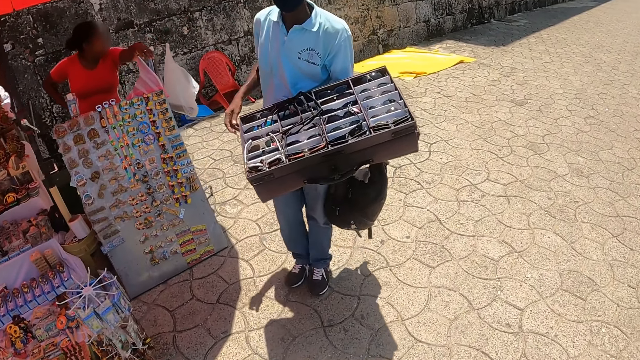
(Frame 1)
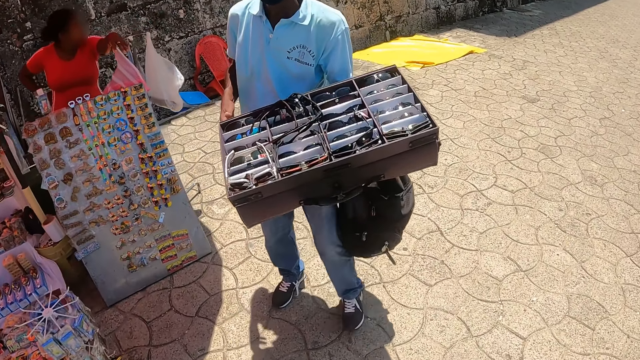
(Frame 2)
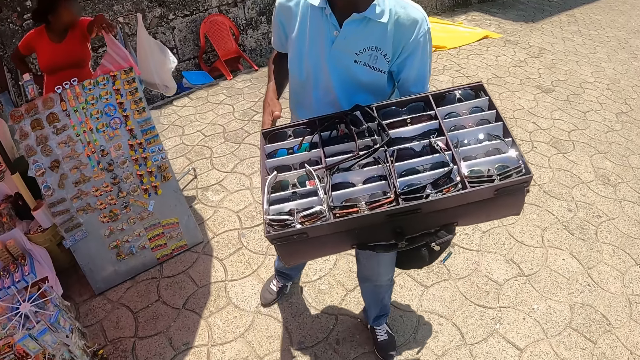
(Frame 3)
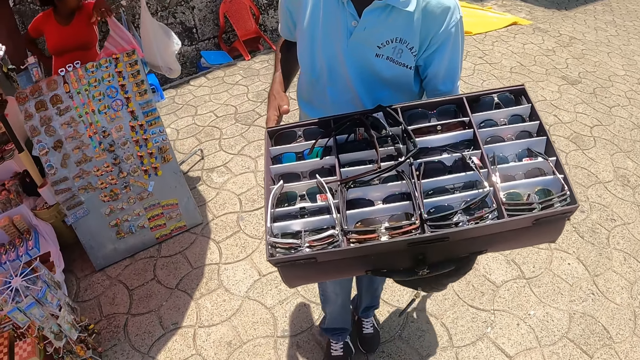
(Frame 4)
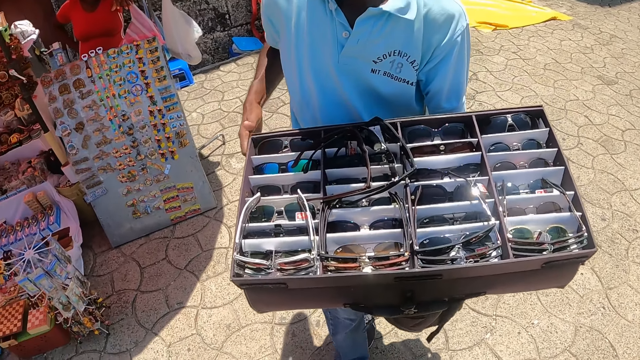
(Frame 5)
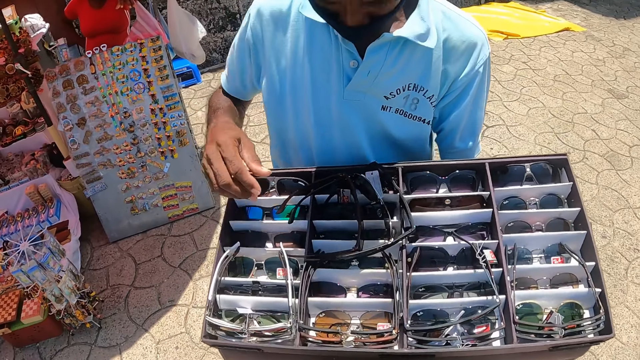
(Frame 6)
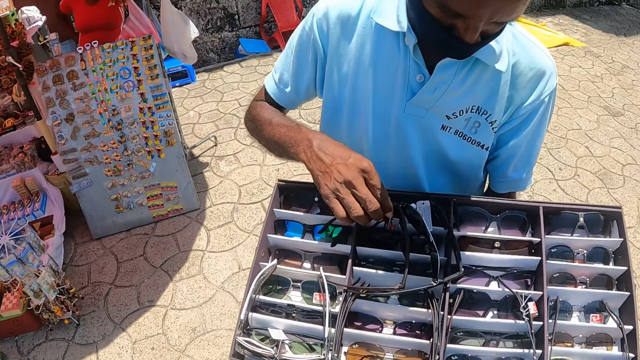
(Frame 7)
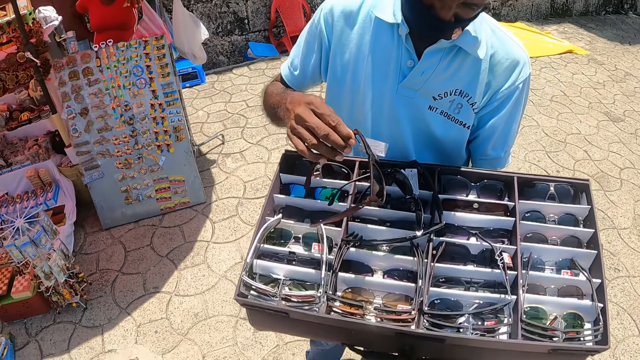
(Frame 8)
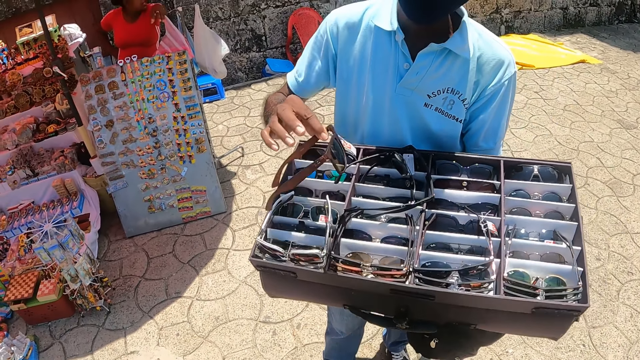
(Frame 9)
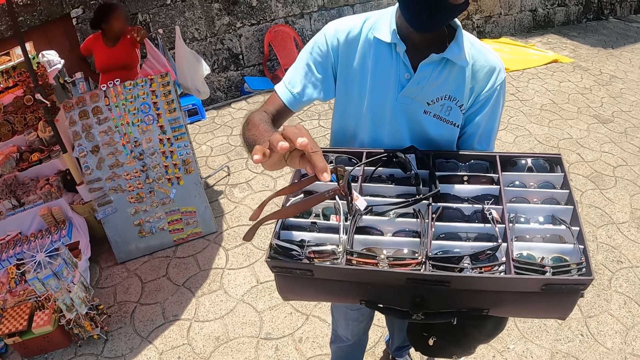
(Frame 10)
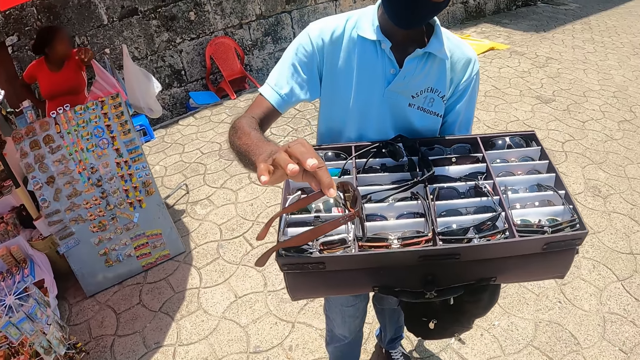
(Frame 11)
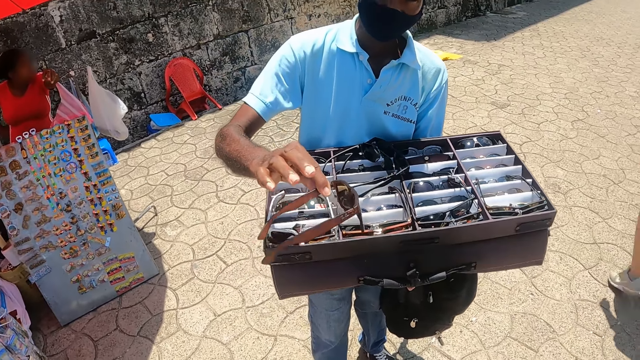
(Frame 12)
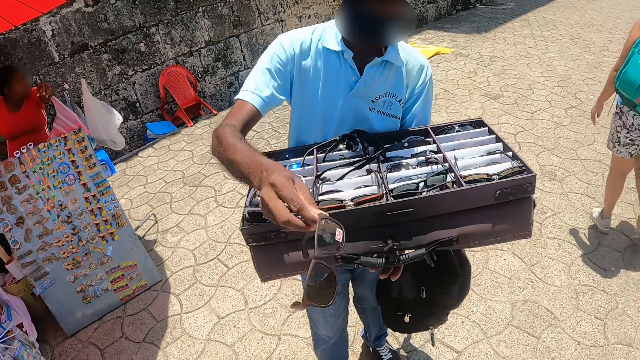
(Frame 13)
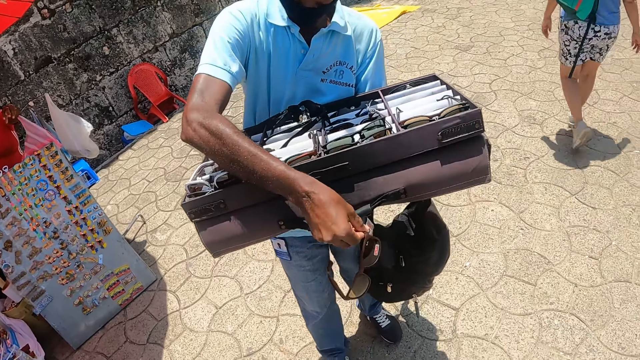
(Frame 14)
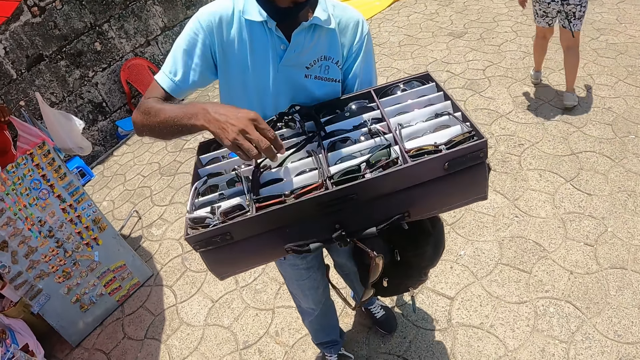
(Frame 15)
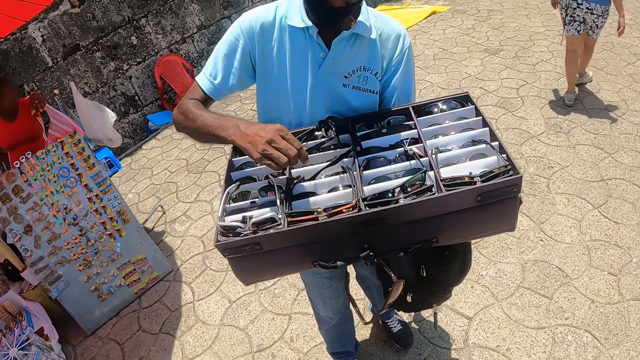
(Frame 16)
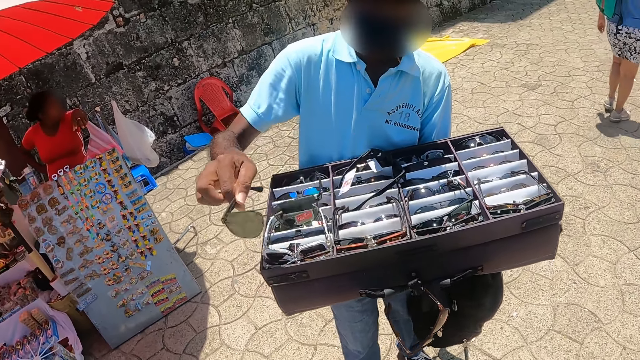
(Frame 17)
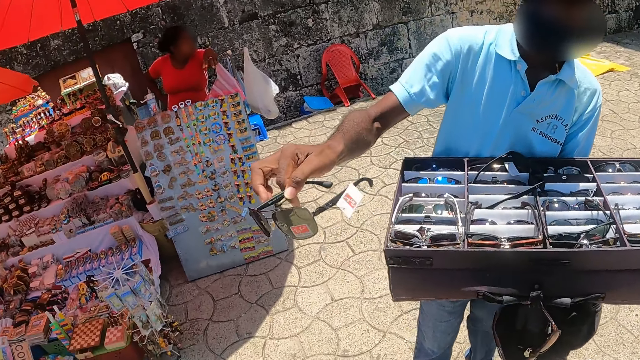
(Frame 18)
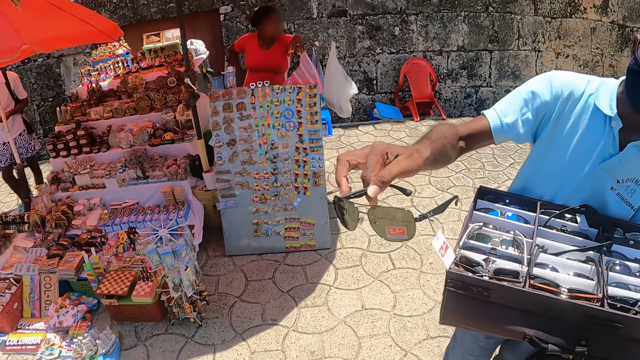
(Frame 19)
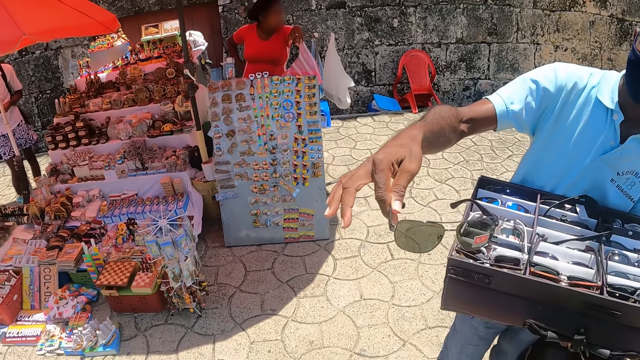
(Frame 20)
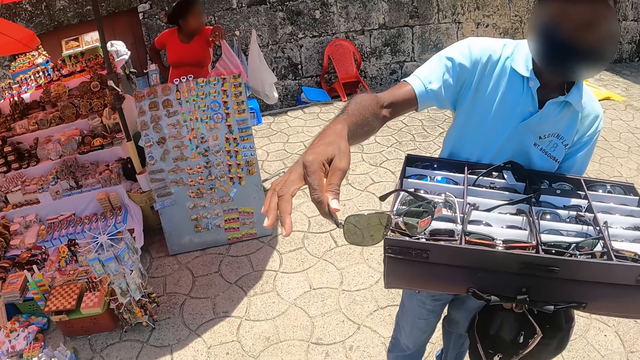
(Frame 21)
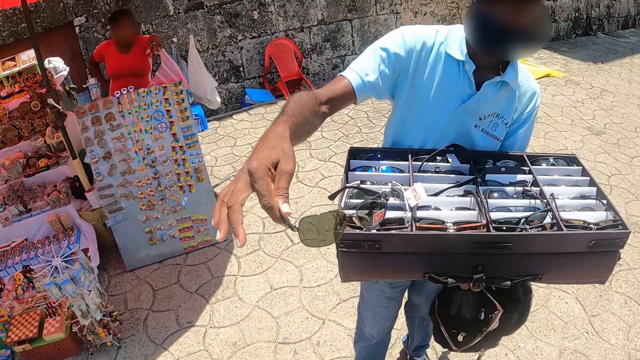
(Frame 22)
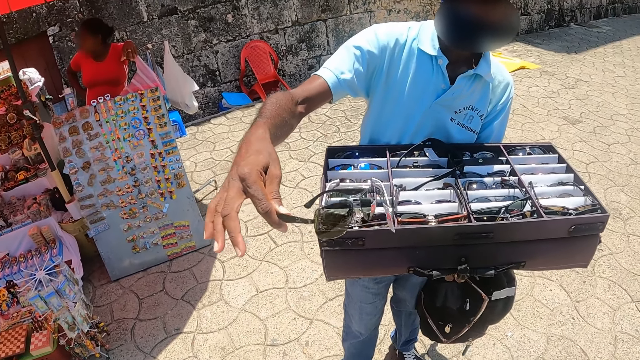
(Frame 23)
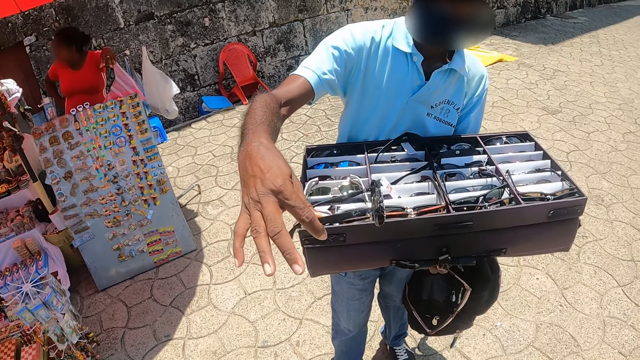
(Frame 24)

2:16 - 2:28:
The camera wearer interacts with a man on the sidewalk. They stand.

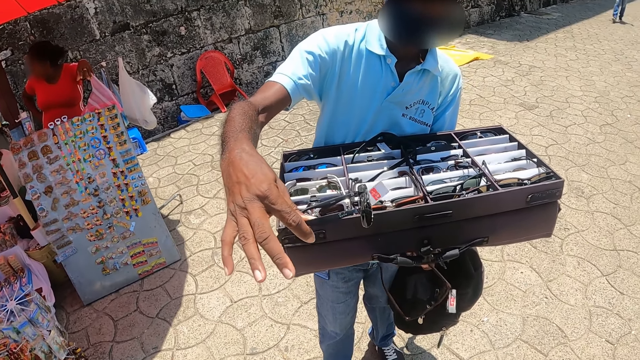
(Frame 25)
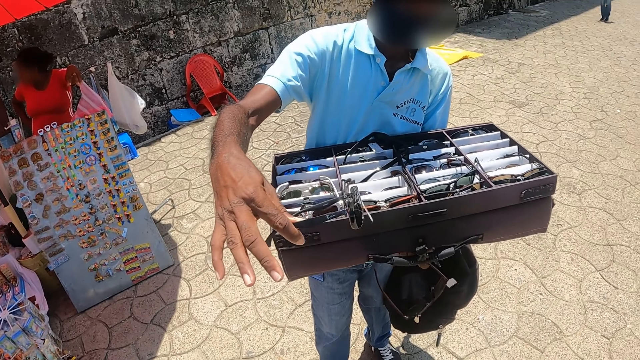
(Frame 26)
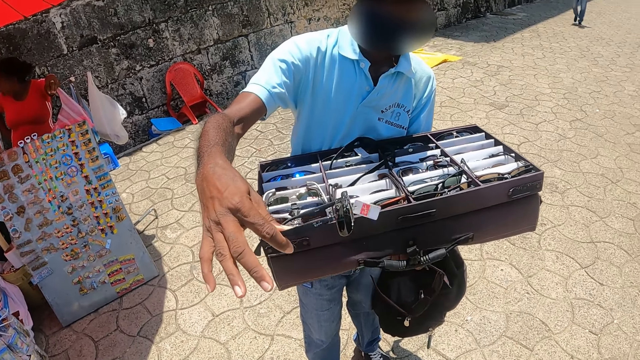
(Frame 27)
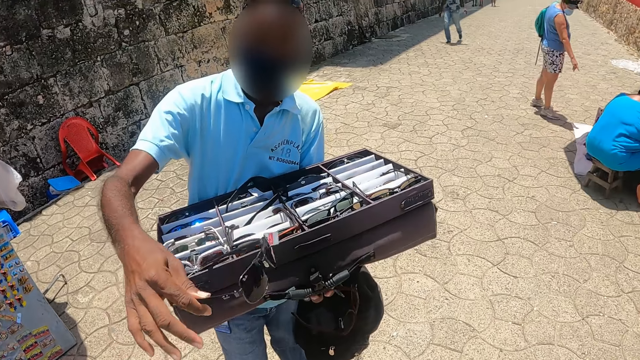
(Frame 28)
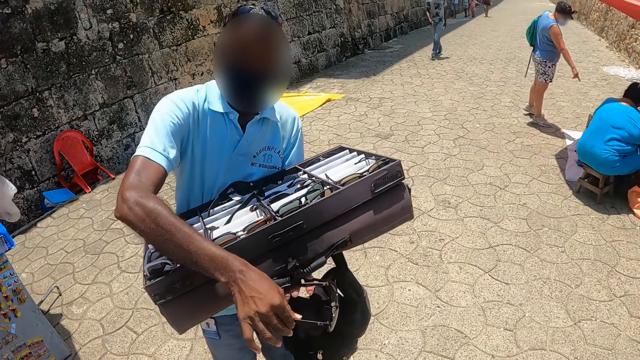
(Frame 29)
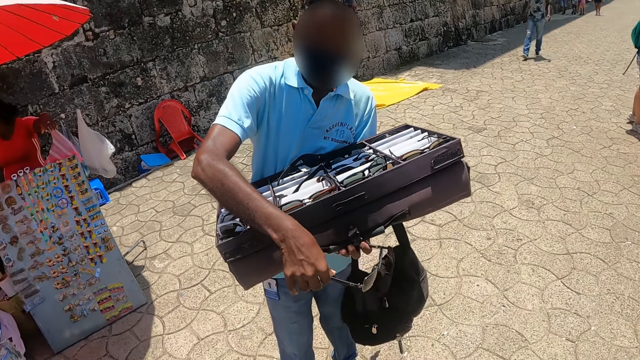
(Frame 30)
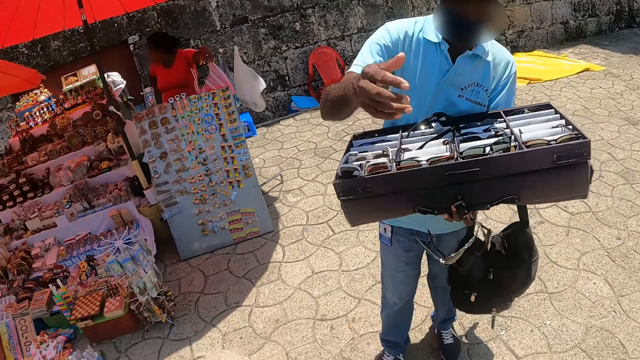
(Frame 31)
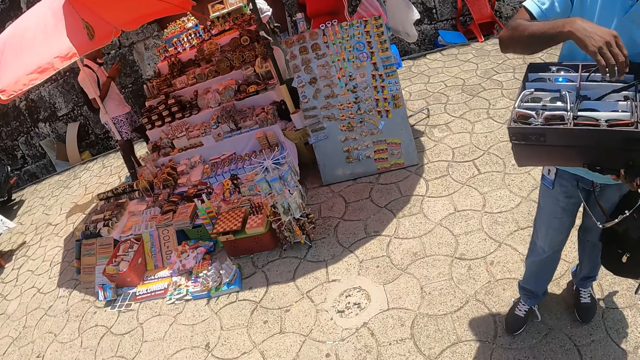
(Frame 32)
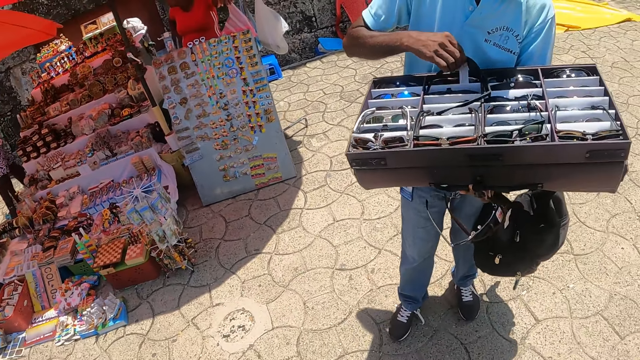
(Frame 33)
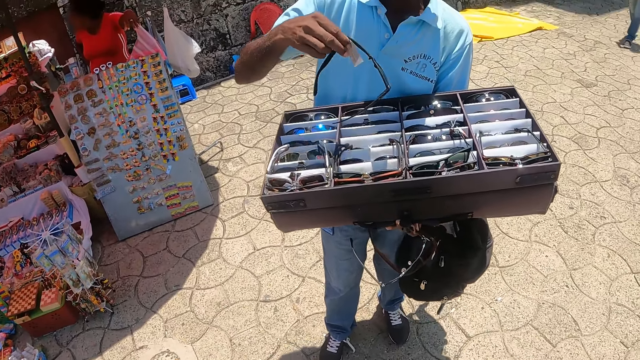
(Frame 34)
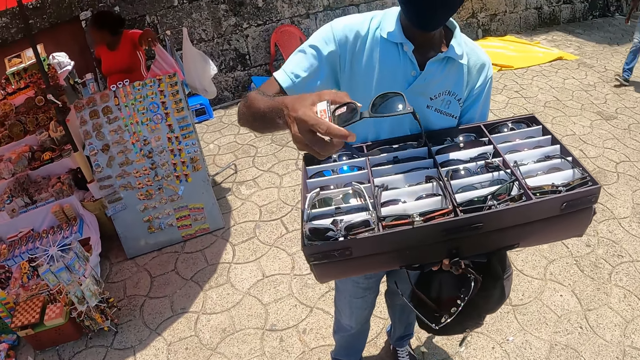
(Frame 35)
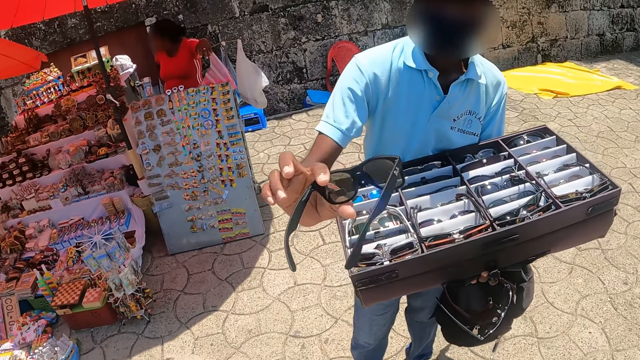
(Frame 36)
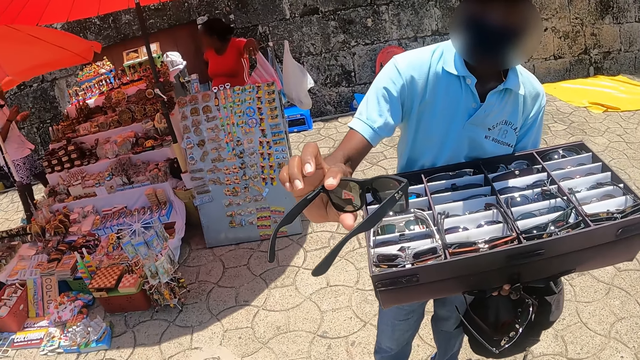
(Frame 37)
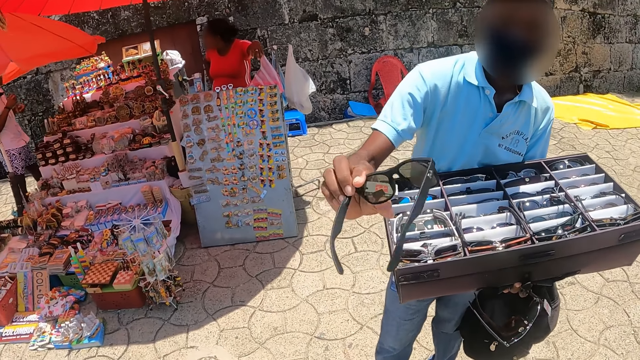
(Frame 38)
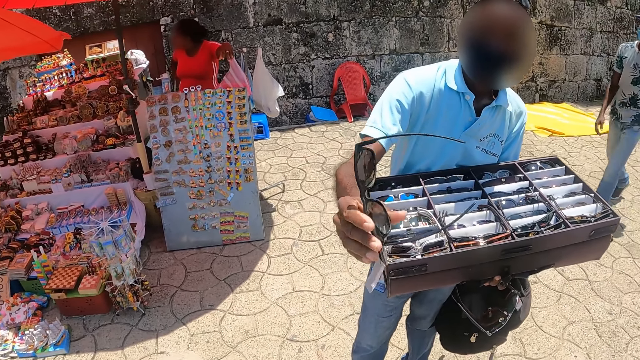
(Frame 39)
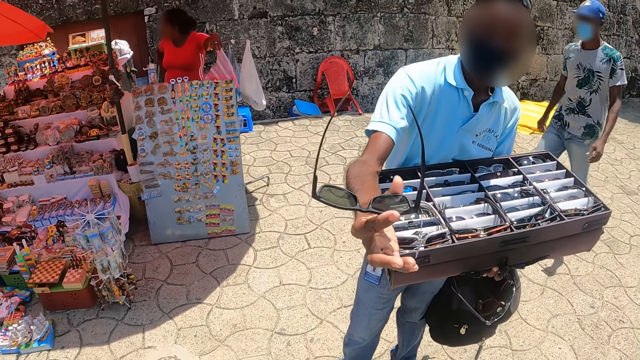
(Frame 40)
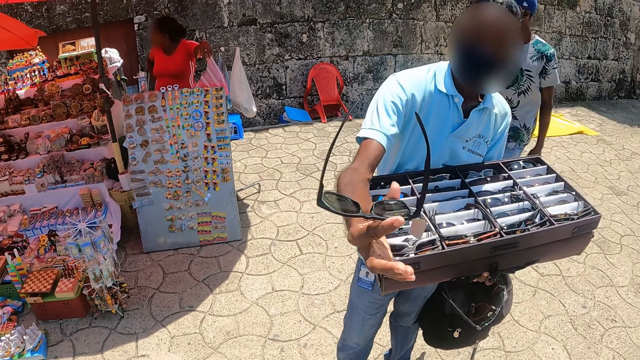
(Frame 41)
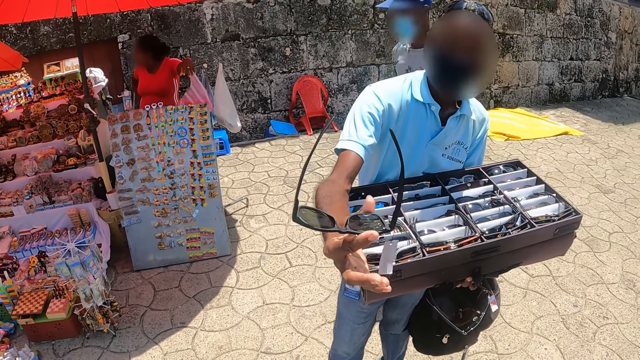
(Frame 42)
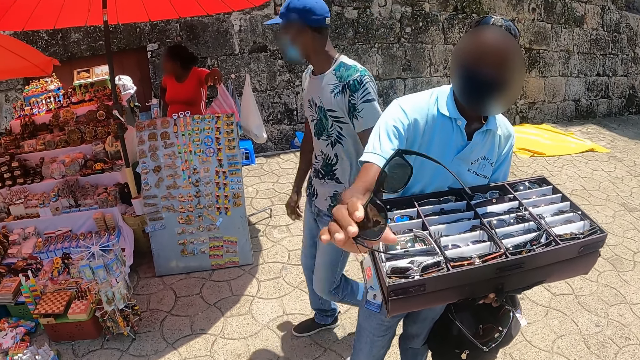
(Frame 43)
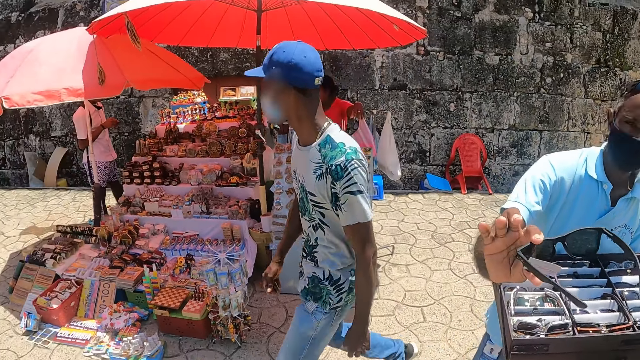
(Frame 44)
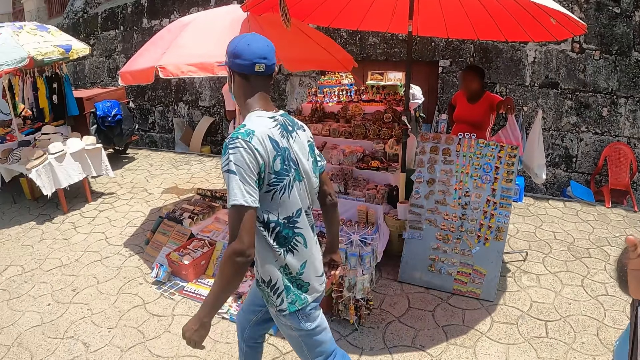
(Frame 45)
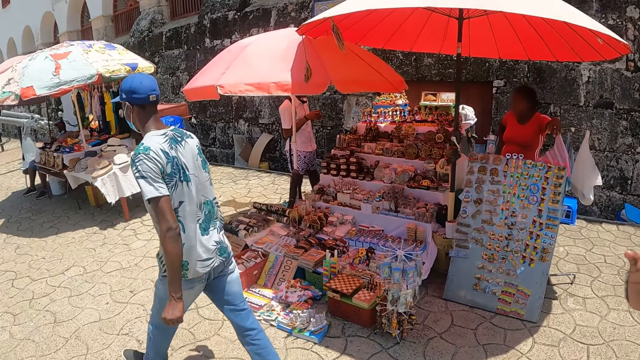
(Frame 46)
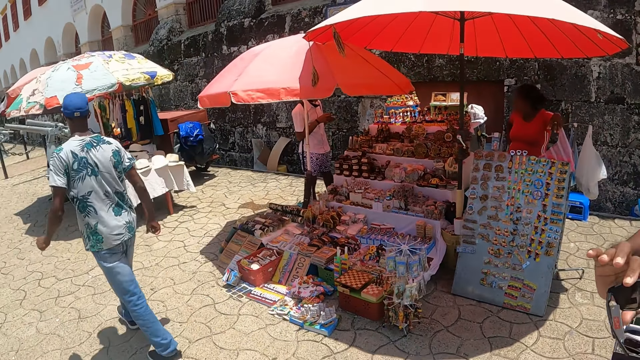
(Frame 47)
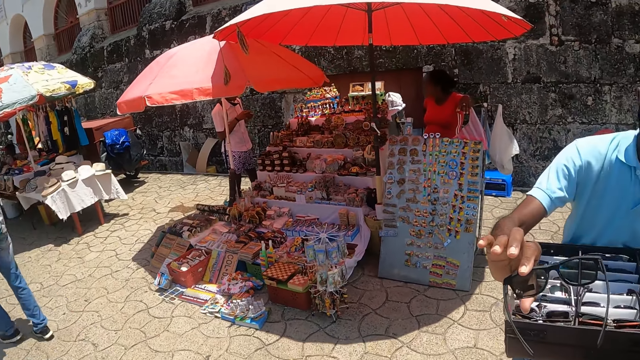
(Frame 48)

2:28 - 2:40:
The camera wearer looks around the street.
